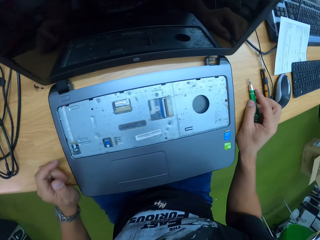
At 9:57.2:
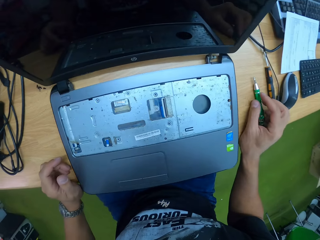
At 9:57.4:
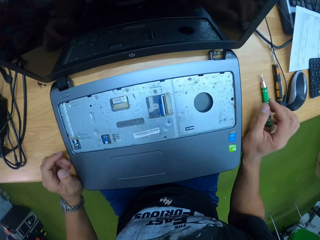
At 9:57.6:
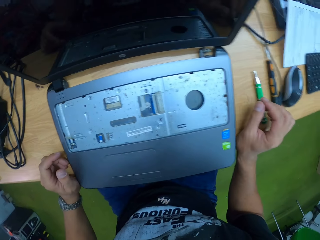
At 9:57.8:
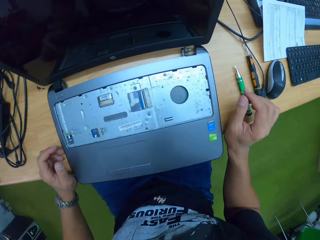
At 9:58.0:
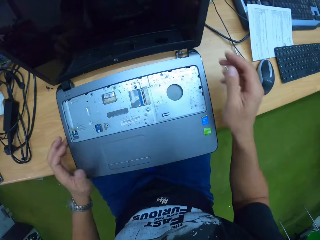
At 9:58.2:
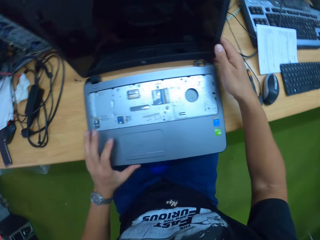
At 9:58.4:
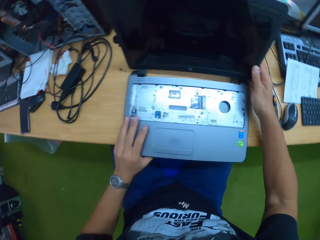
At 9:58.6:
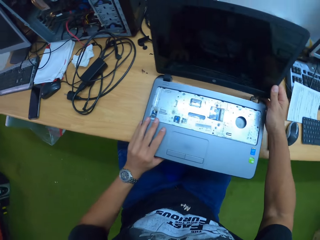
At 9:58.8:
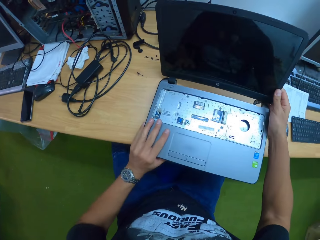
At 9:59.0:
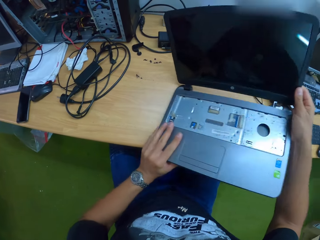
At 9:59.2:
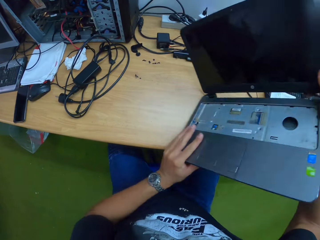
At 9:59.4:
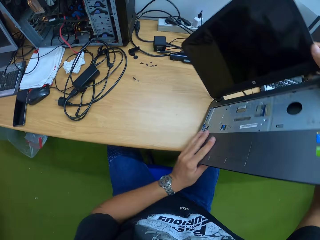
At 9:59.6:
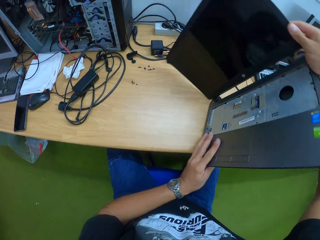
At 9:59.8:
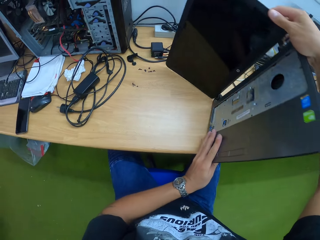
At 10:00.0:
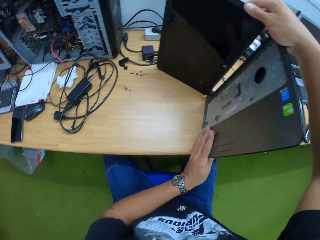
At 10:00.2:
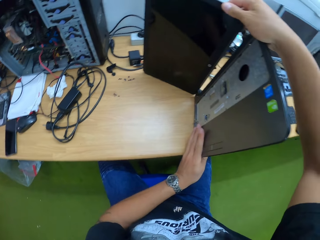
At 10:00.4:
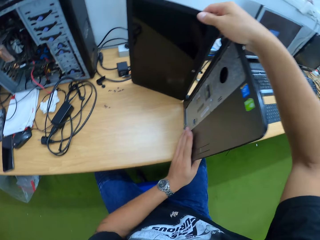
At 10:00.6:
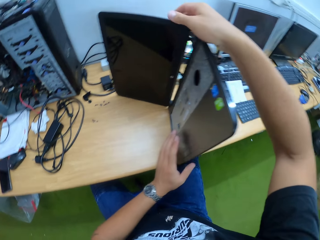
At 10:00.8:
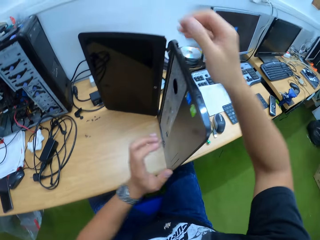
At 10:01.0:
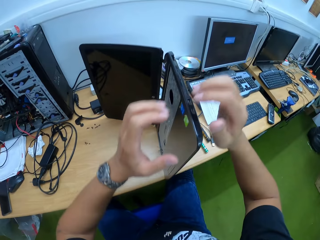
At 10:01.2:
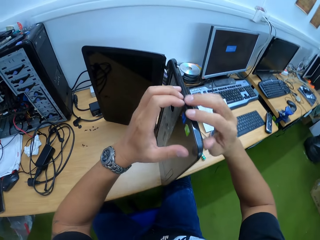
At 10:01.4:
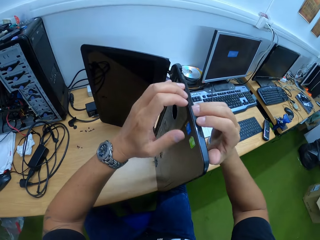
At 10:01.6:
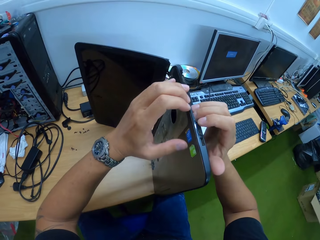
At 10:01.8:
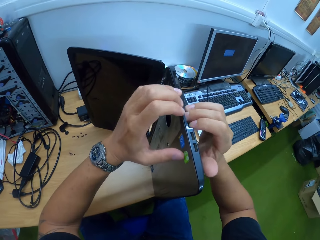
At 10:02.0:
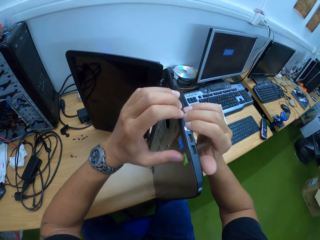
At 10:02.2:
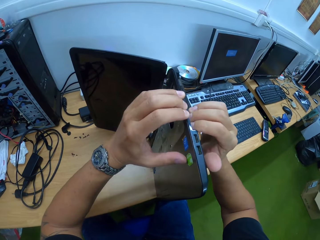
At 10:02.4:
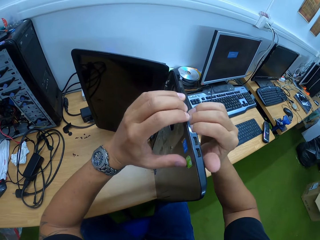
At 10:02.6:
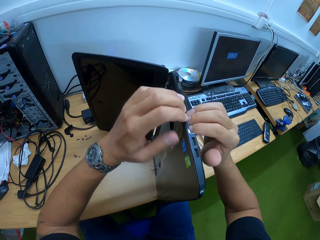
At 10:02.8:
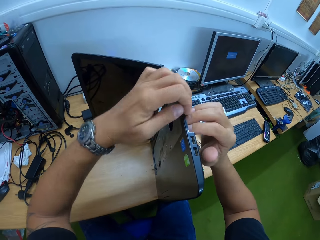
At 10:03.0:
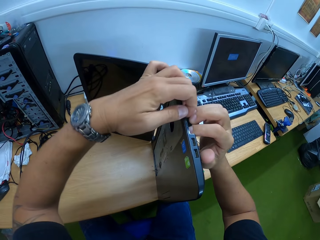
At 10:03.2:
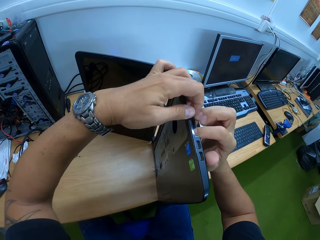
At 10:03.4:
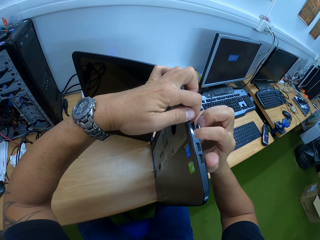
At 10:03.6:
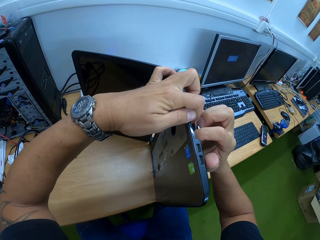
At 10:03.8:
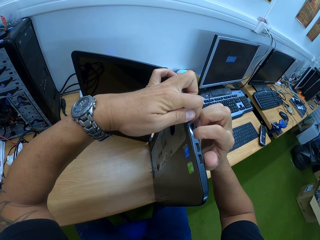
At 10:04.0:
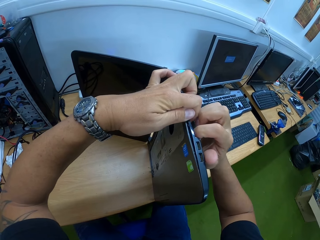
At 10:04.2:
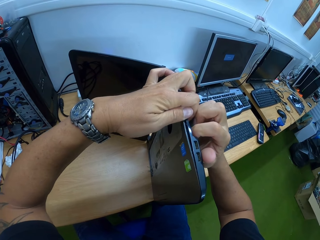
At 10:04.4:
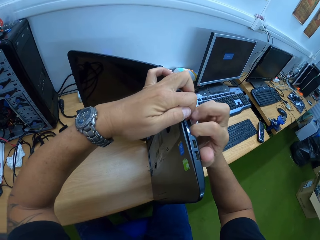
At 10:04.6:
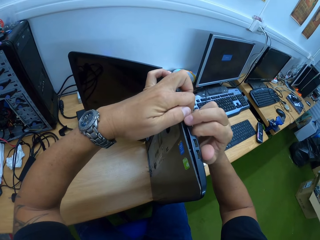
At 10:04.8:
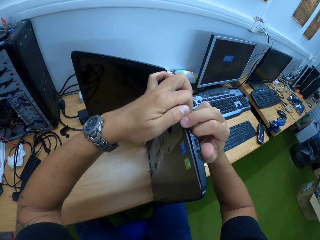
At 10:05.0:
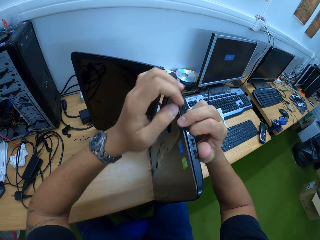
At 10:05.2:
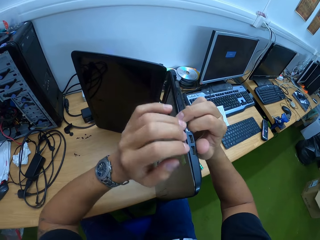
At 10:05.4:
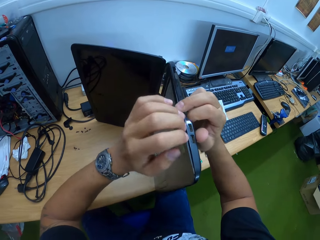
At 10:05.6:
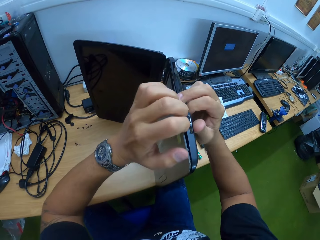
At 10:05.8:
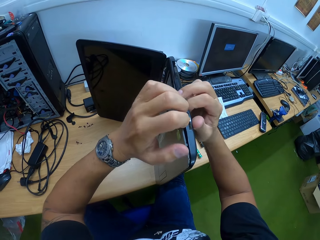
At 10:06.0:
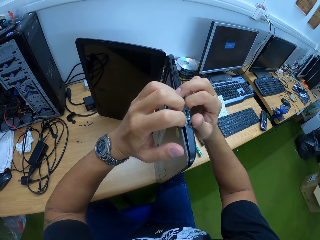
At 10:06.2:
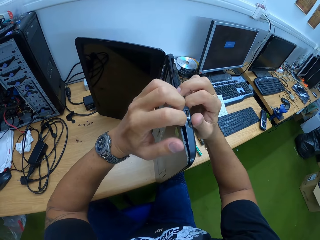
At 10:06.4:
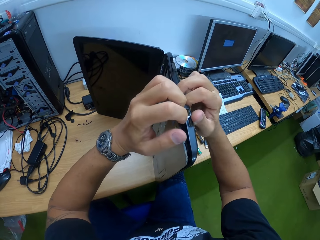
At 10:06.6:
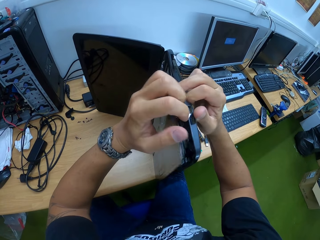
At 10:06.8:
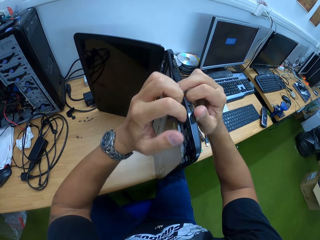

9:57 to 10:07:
The camera wearer turns the laptop on the table with both hands. They open up the laptop with both hands.

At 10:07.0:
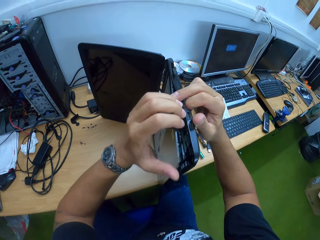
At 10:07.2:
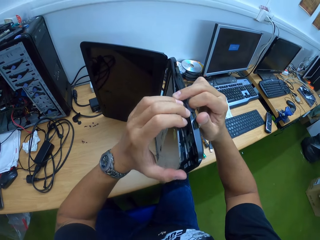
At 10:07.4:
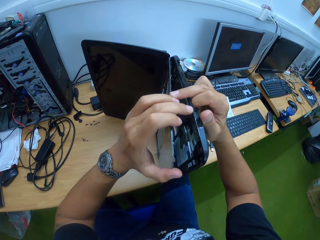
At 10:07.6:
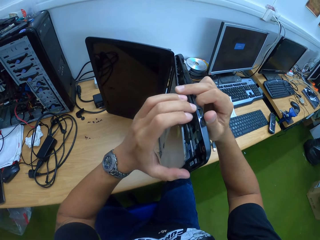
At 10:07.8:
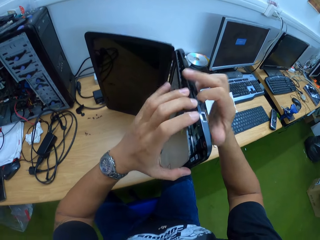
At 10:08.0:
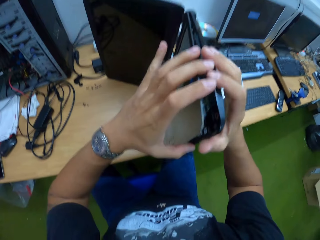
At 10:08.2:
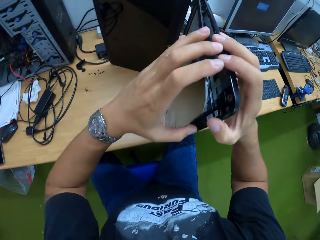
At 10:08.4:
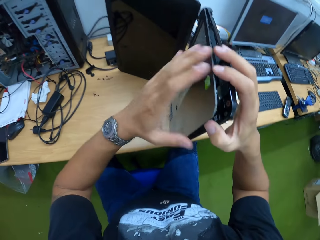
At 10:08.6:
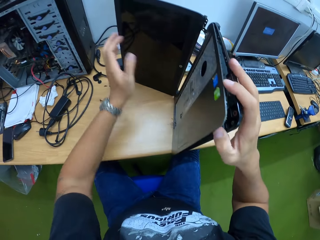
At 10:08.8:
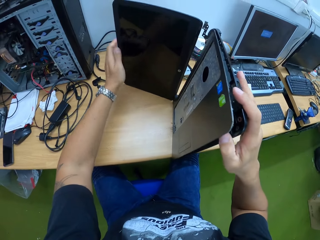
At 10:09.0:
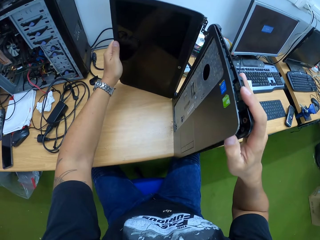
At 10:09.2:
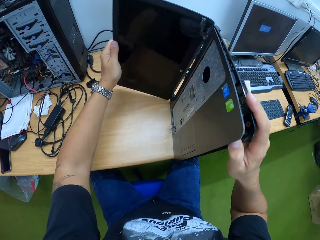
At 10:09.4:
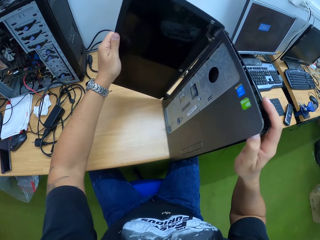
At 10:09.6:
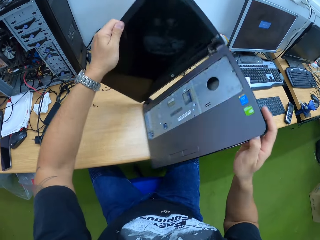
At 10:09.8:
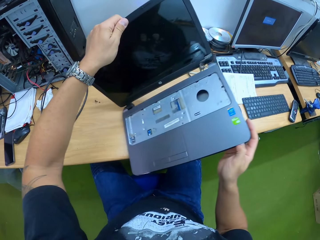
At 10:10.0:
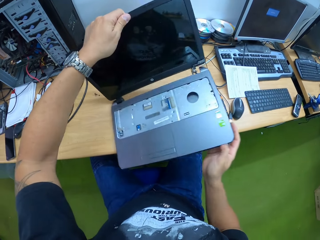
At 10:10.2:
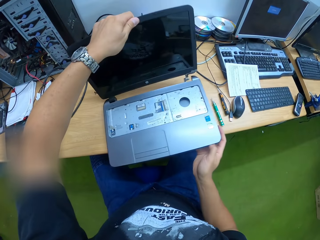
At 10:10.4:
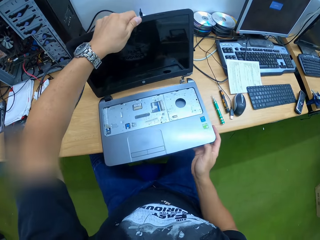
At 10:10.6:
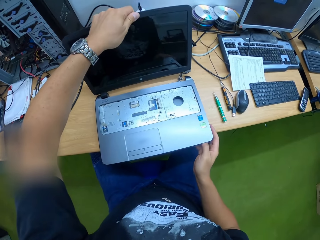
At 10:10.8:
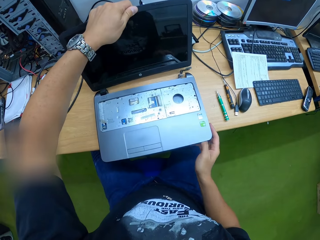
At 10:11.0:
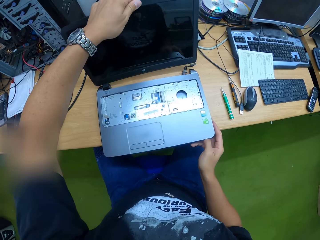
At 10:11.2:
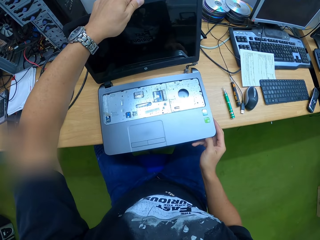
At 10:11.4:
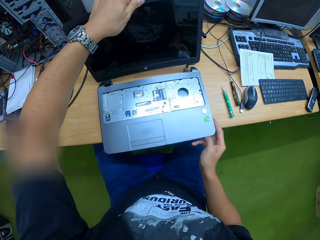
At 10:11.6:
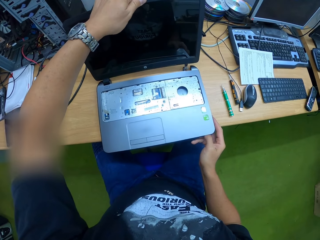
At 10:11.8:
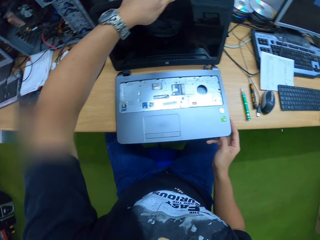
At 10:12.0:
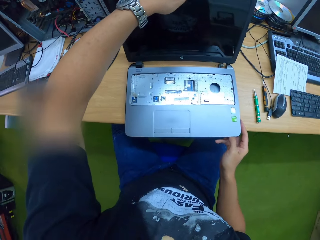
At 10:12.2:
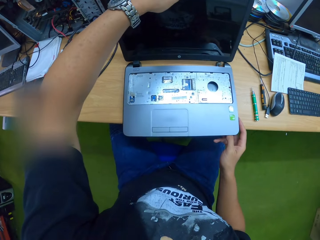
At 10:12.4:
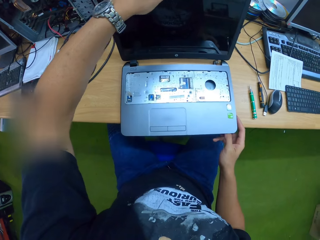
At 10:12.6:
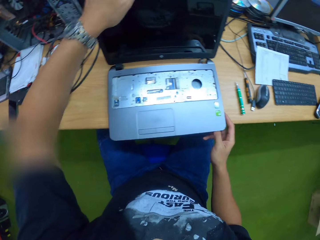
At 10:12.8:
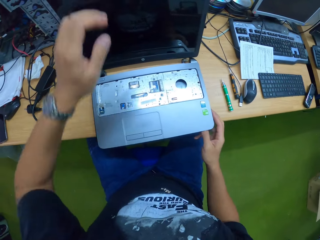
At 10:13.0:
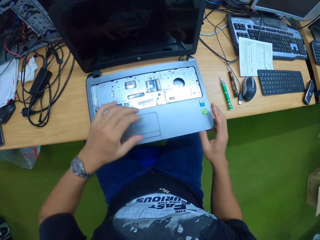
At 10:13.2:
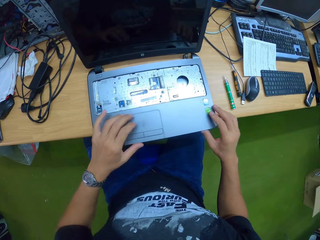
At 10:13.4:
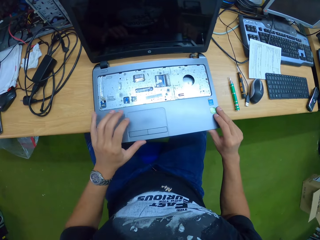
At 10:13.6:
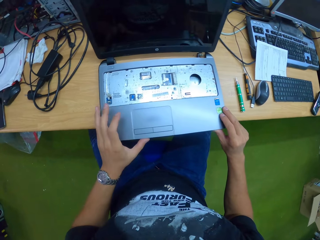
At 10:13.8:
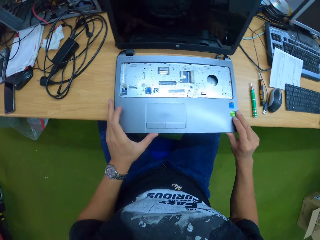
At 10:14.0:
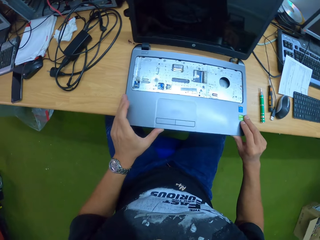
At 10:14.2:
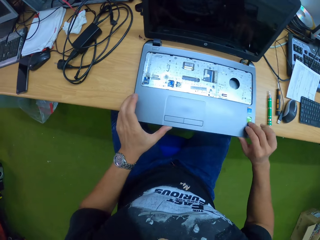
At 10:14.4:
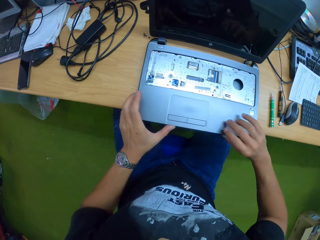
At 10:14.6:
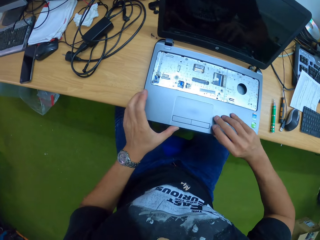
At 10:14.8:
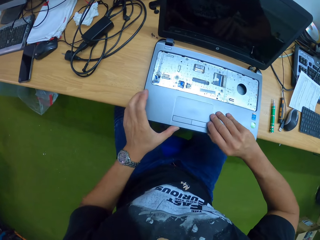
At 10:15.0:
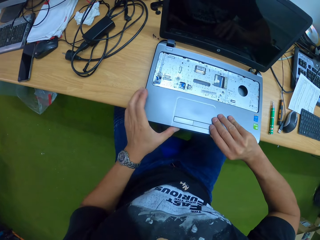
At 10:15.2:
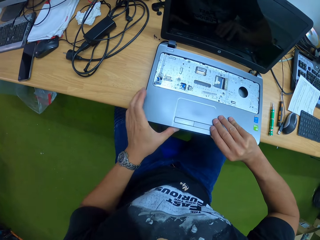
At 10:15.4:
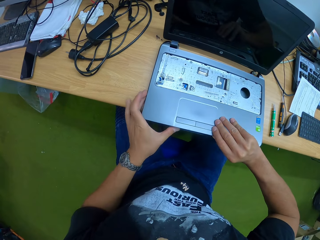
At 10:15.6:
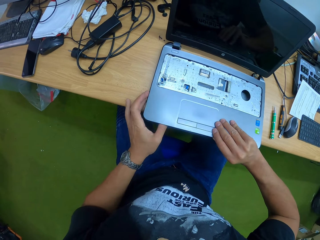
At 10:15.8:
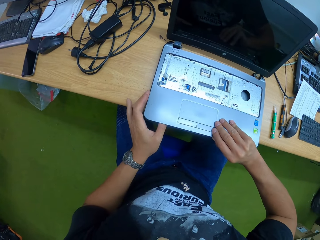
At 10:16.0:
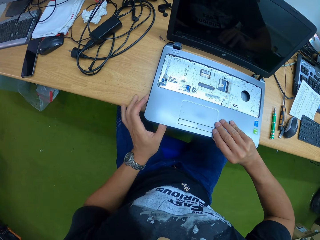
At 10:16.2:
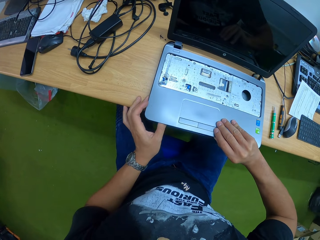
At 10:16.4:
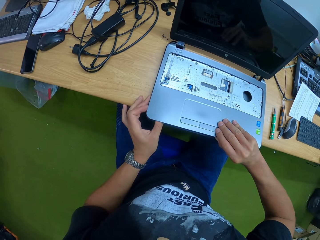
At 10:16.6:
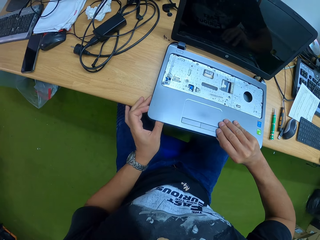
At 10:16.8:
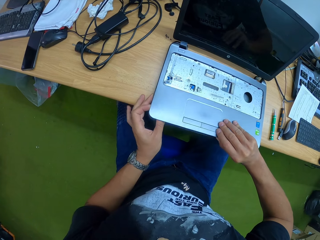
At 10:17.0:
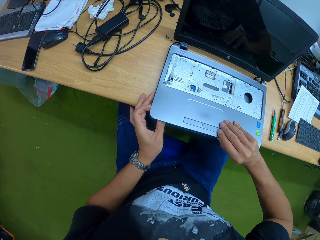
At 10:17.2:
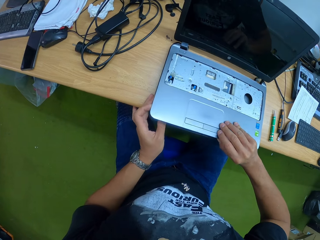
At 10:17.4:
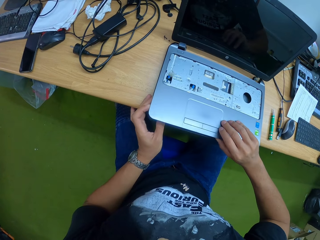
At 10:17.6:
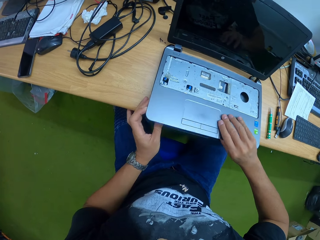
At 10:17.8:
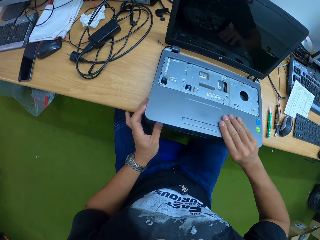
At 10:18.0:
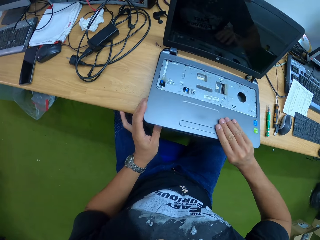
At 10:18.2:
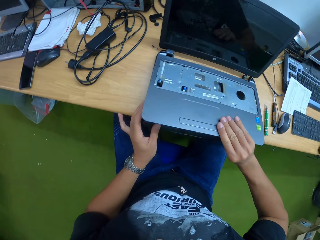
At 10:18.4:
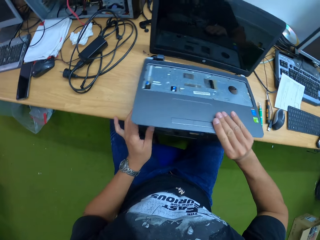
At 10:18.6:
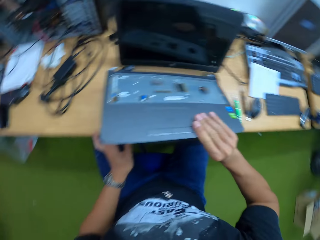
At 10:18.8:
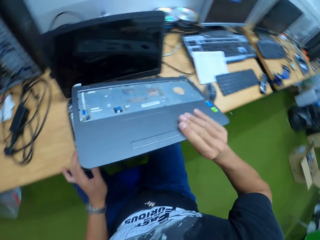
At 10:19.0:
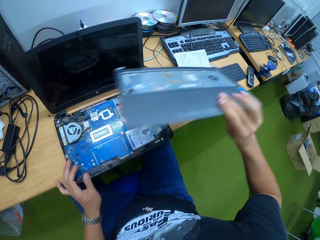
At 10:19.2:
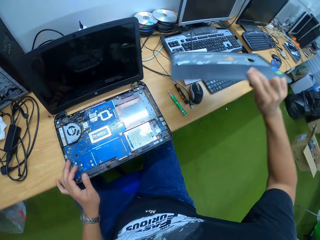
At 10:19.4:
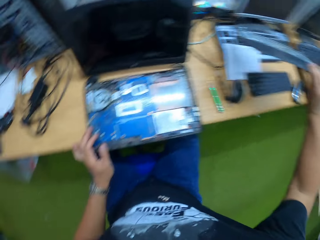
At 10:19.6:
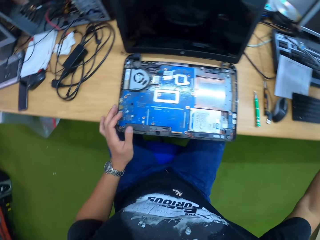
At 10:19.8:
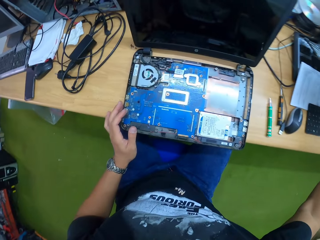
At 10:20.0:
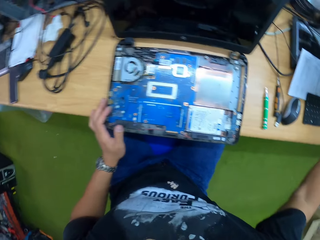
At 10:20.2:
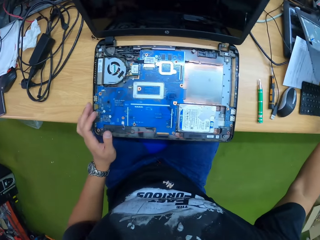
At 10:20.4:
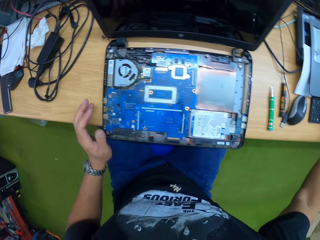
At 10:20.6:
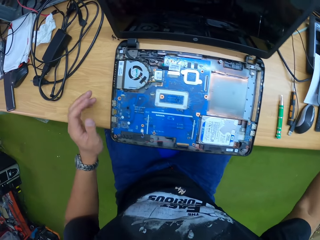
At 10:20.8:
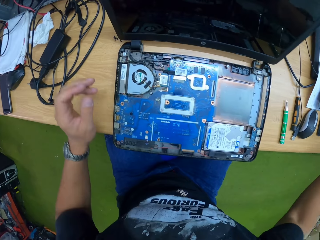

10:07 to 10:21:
The camera wearer turns the laptop on the table with both hands. He puts the laptop on the table. He removes the laptop palm rest with both hands. He drops the laptop palm rest on the table with his right hand.
